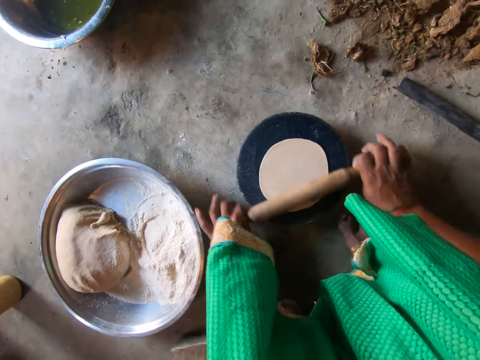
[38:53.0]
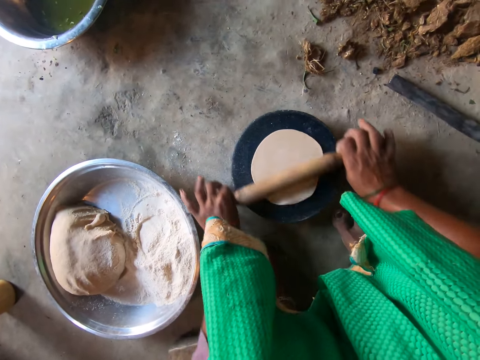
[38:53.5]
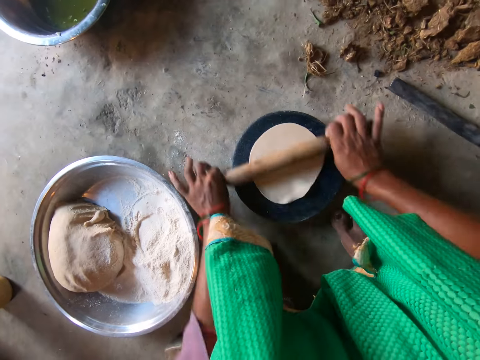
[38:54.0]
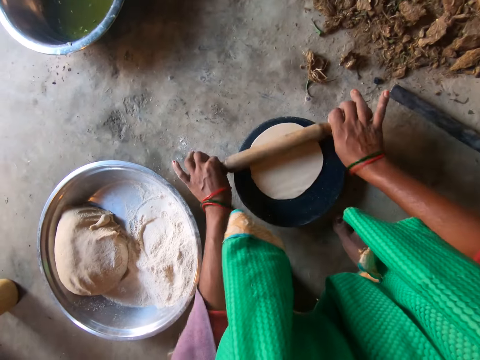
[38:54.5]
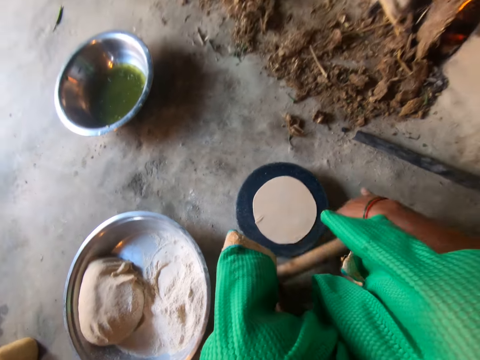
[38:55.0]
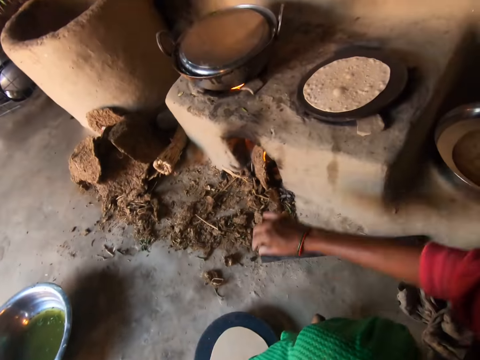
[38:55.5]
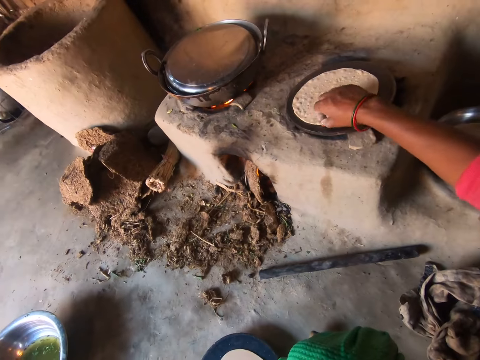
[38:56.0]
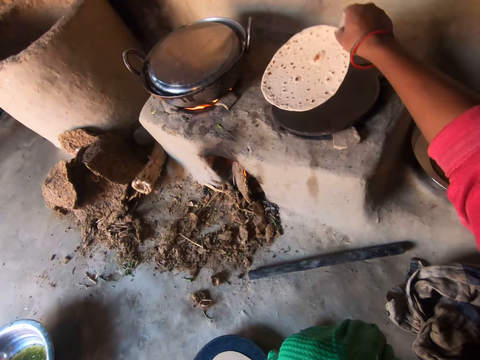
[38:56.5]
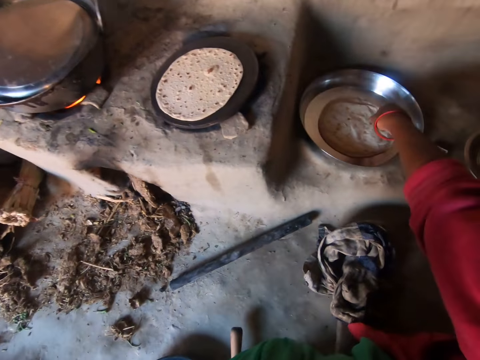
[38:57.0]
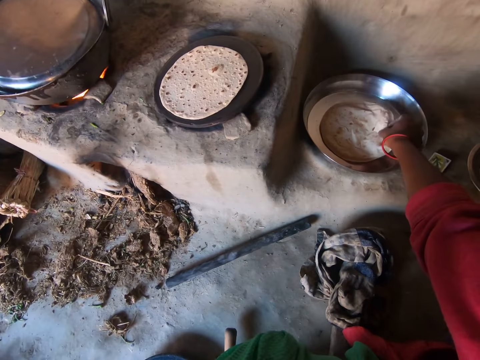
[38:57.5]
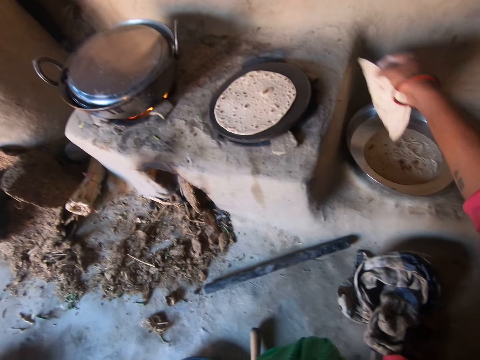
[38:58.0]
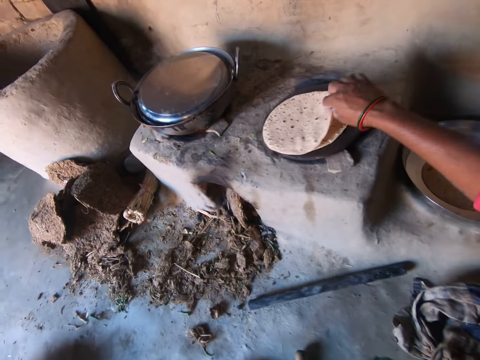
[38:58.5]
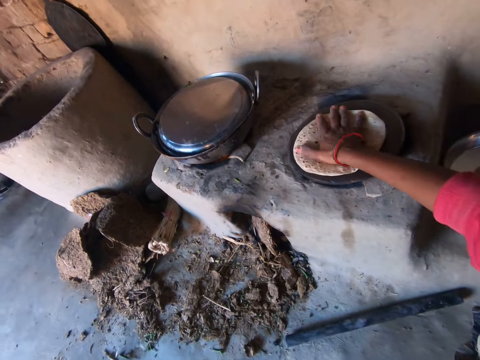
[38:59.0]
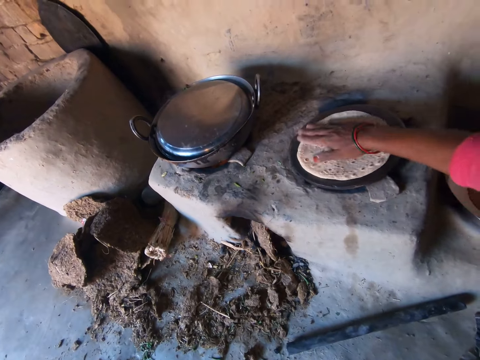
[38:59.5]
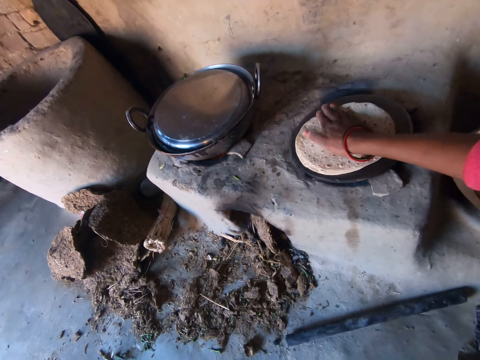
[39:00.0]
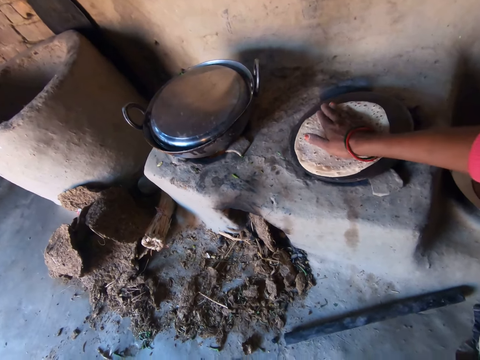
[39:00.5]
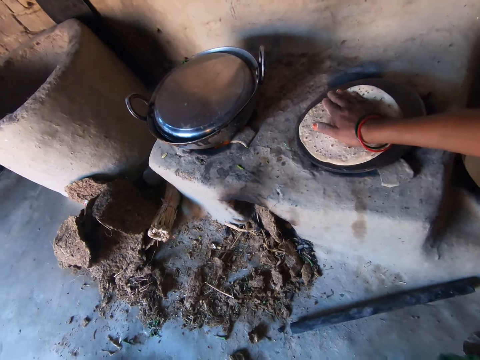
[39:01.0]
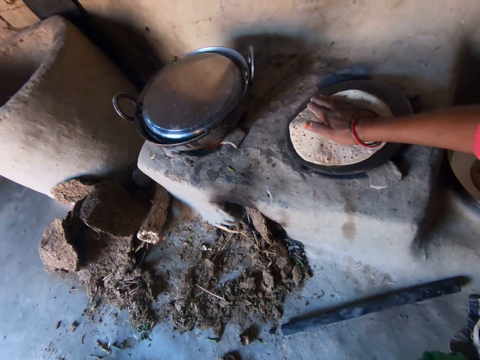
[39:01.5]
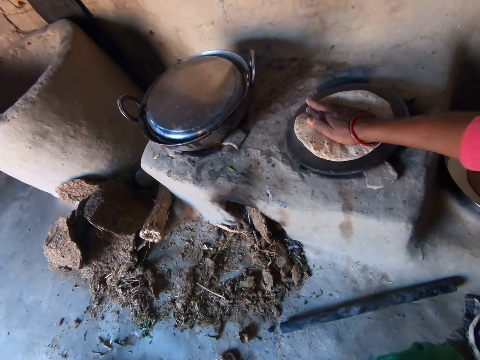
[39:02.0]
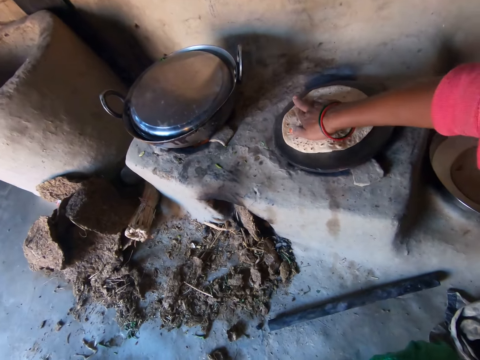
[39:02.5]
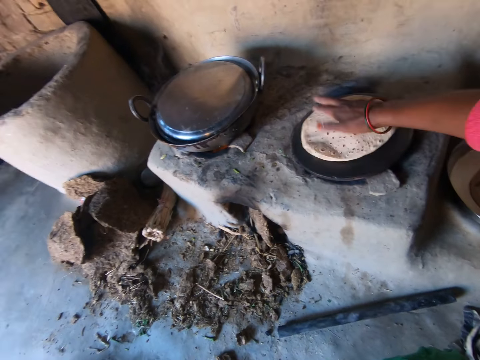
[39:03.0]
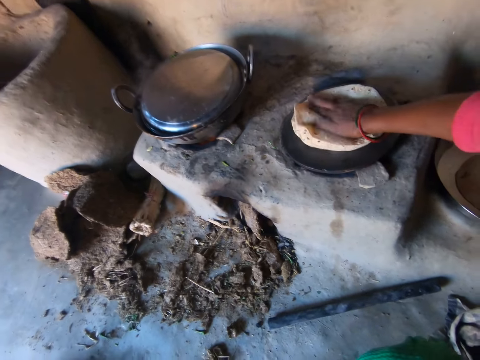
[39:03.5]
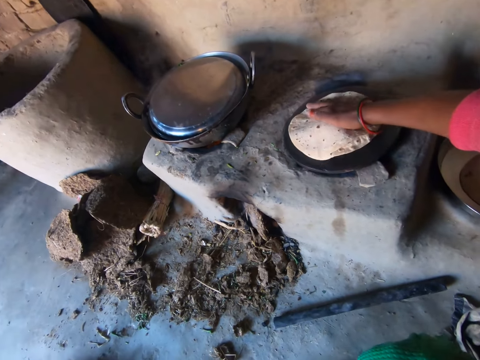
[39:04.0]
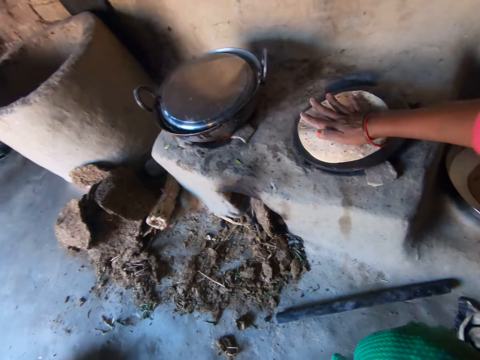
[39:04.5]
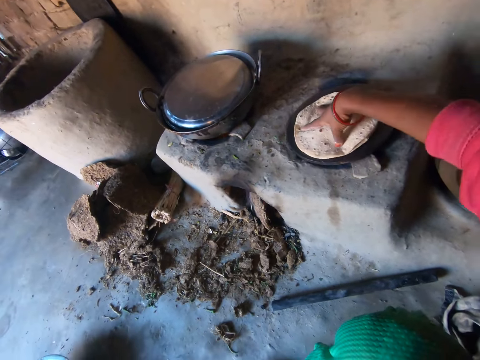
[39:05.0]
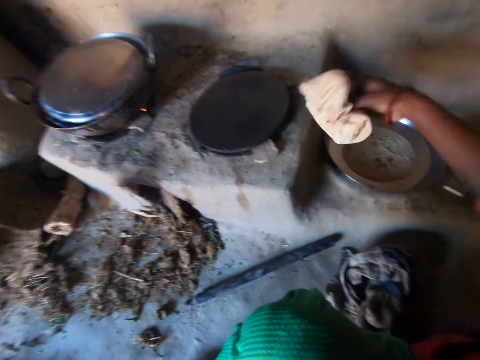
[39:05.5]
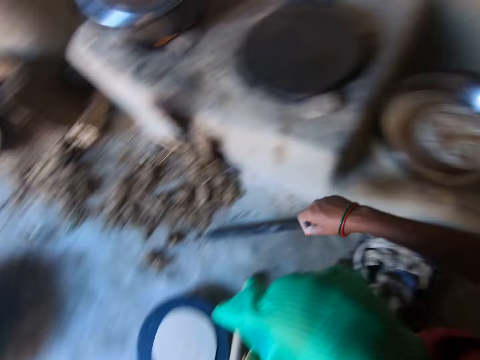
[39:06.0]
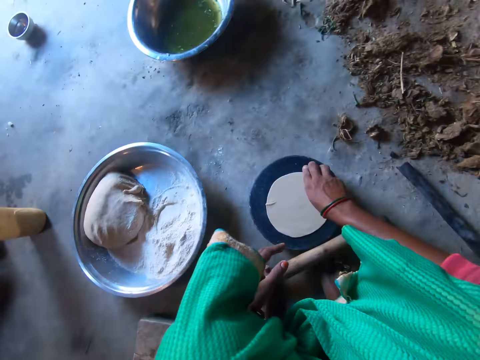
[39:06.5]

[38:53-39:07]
The camera wearer drops a rolling pin. She claps hands. She flips the chapati on the pan with her right hand. She takes the chapati on the chapati tray with her right hand. She places the chapati on the chapati on the pan. She rotates the chapati on the pan. She presses the chapati repeatedly. She carries the chapati on the pan with her right hand. She drops the chapati on the chapati tray.

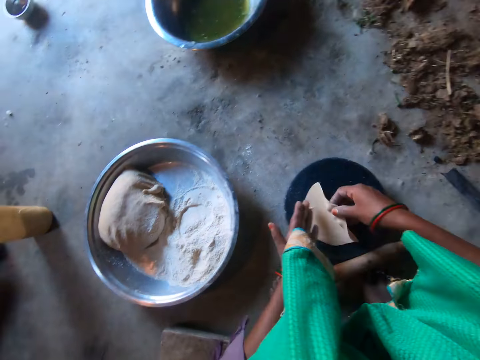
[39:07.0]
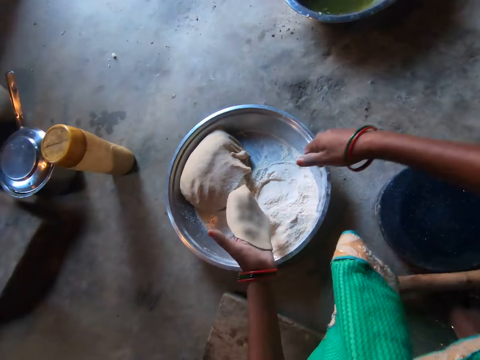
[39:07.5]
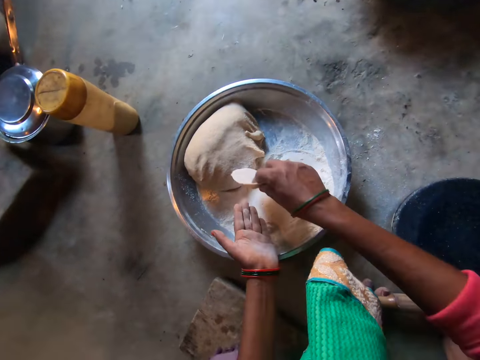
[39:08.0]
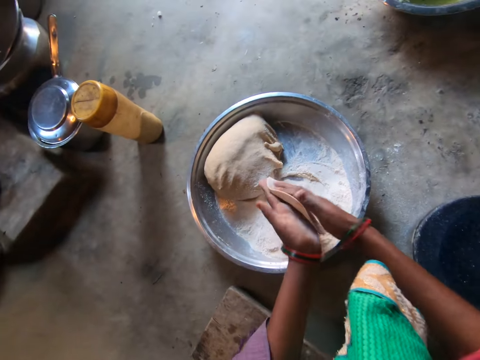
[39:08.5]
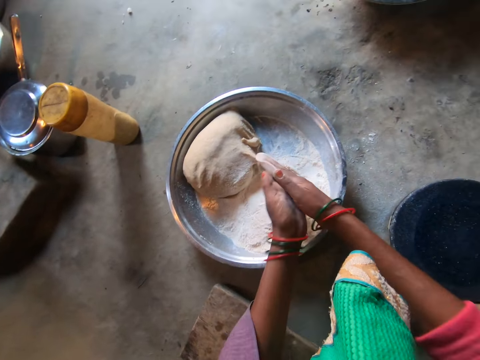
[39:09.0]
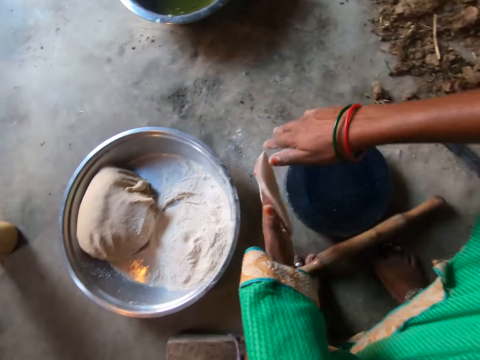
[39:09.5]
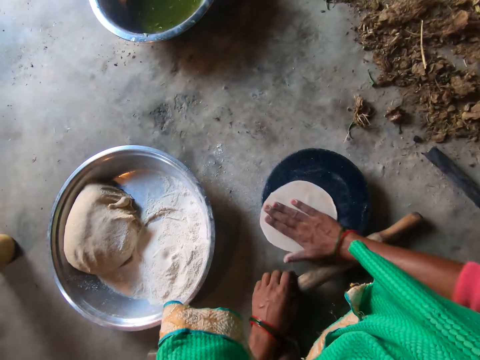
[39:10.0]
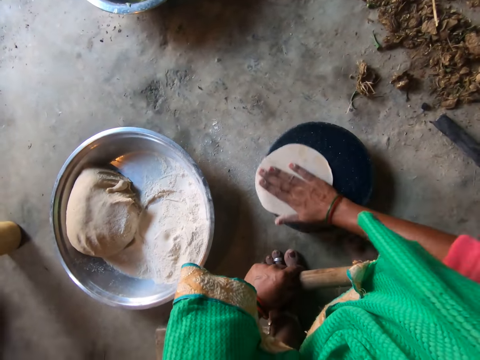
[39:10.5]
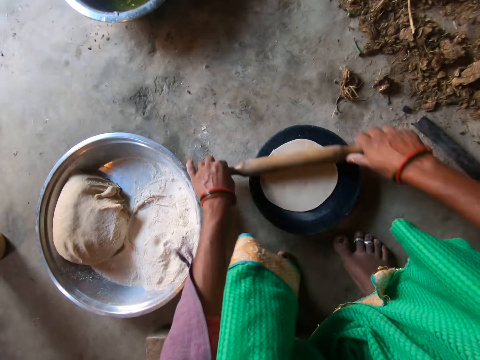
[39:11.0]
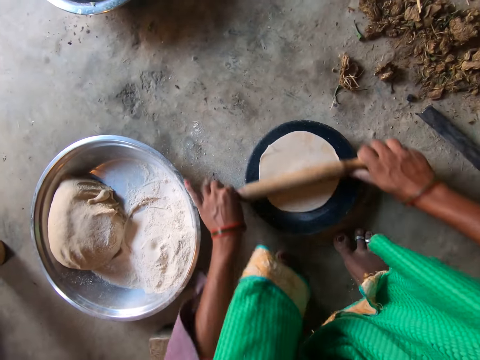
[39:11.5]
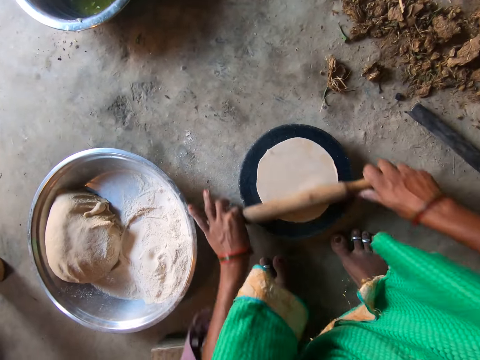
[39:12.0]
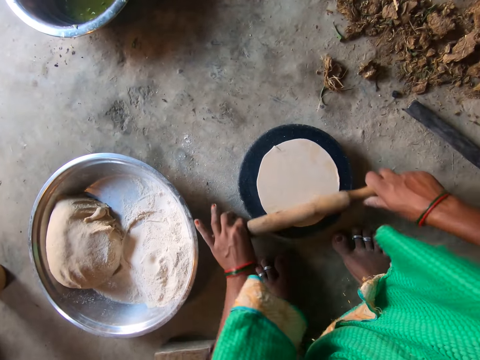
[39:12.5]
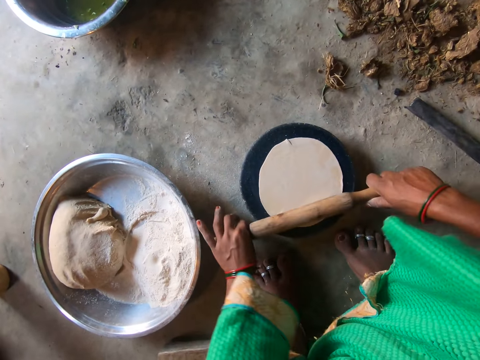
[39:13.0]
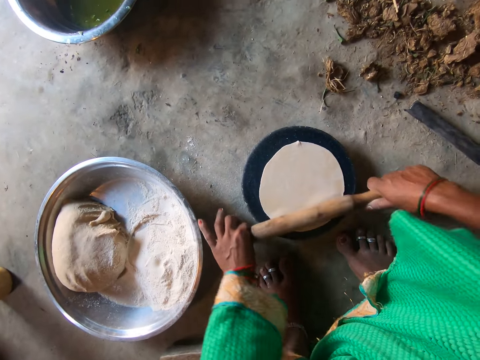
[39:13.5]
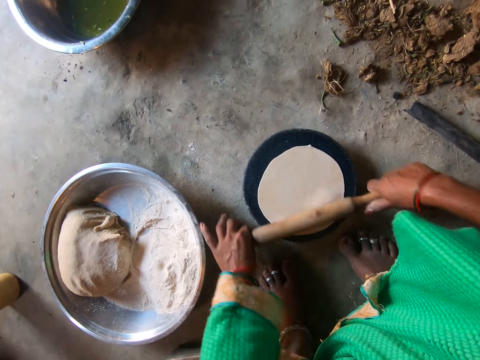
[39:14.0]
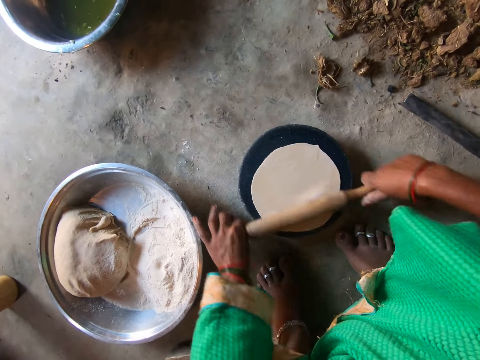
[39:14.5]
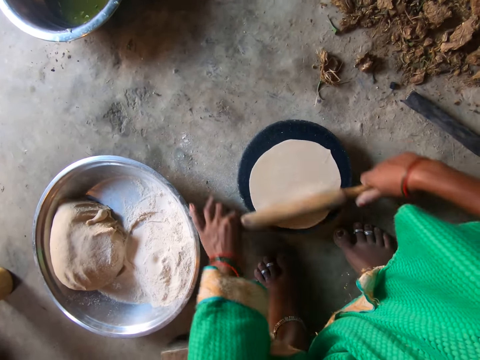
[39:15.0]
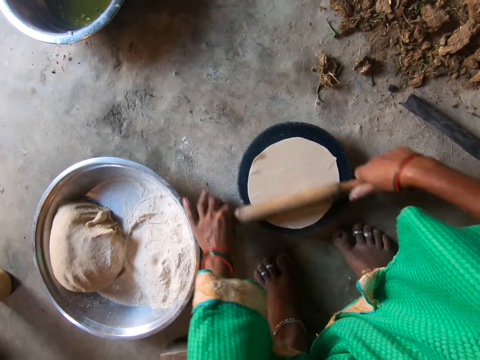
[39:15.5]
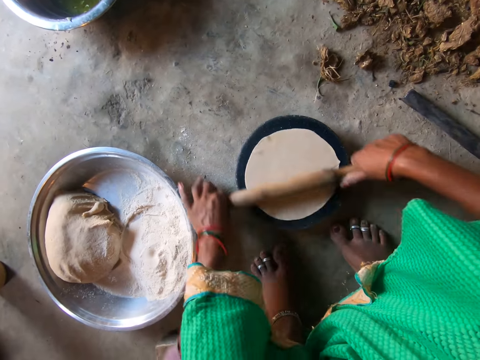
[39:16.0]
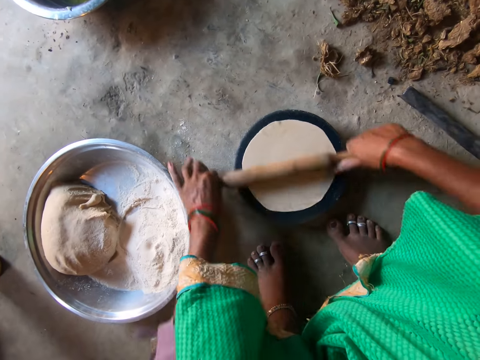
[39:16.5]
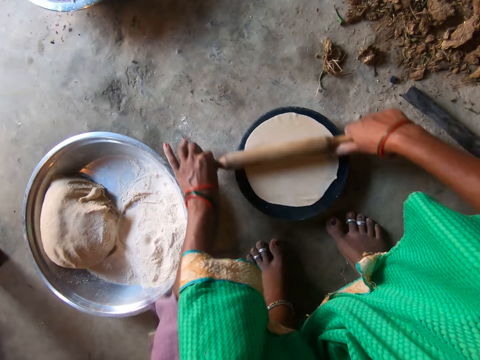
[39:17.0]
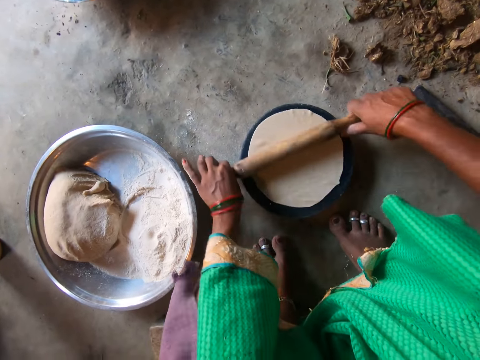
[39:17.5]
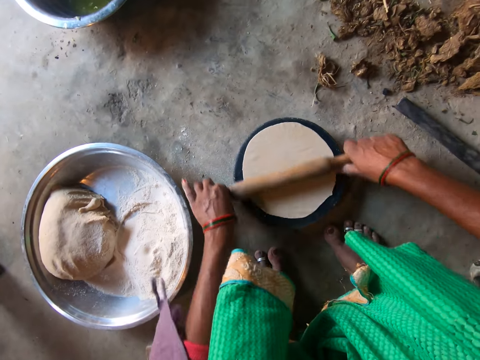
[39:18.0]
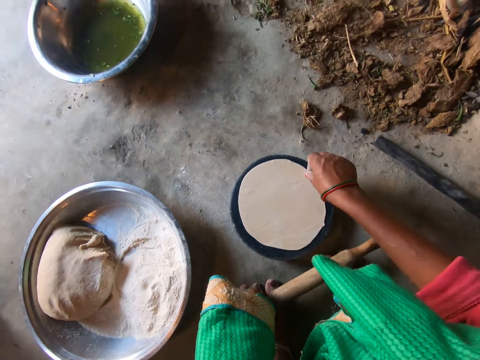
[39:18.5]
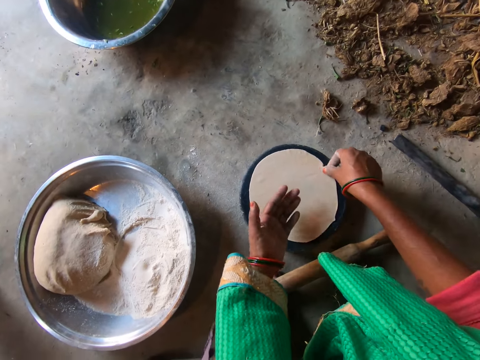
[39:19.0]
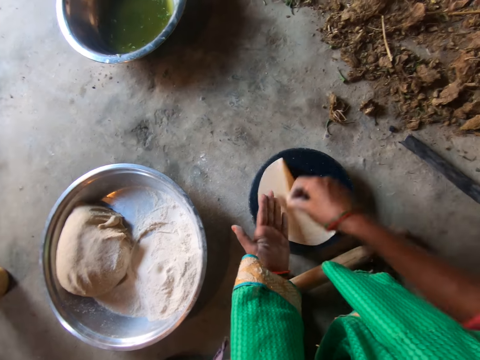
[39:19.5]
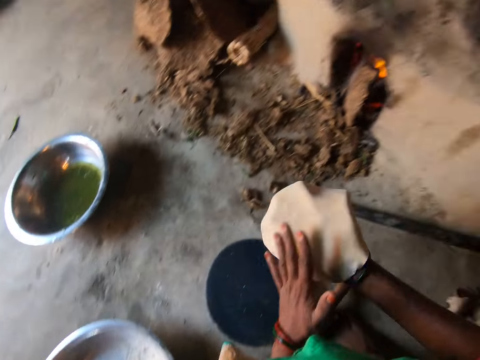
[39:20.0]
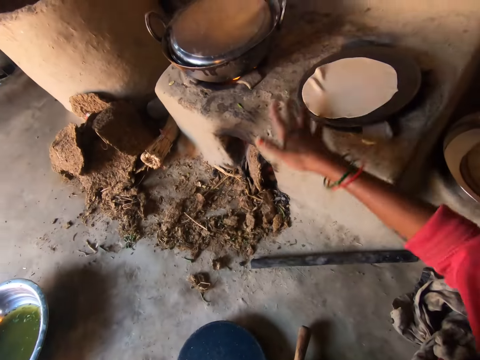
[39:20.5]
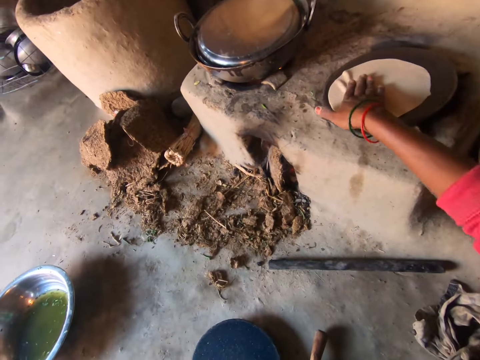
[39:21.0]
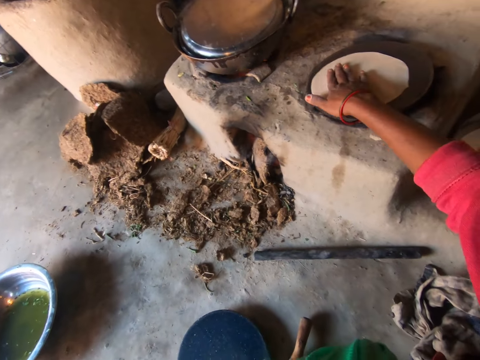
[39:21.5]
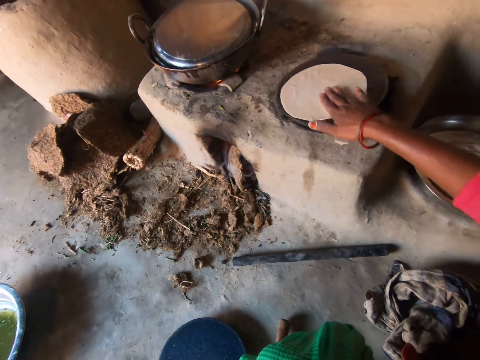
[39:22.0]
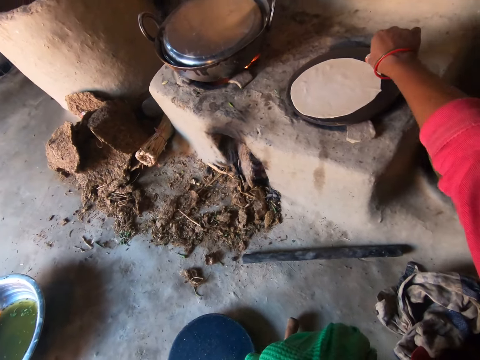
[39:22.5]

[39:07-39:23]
The camera wearer picks the dough on the flat board with her right hand. She moves the dough to her left hand. She places the dough in flour on the tray. She flattens the dough with her hands. She kneads the dough. She drops the dough on the flat board. She rotates the dough on the flat board with her right hand. She rolls the dough on the flat board with the rolling pin. She drops the rolling pin. She picks the dough on the flat board with her right hand. She places the dough in her left hand. She places the dough in her right hand. She places the dough on the pan. She places a hand on the dough.
